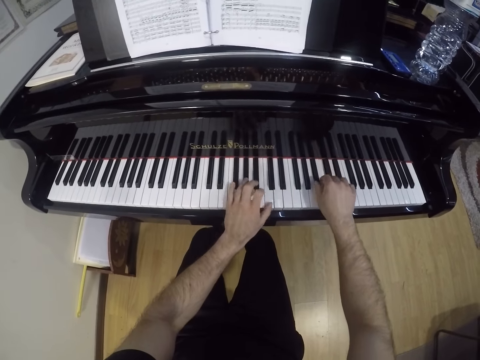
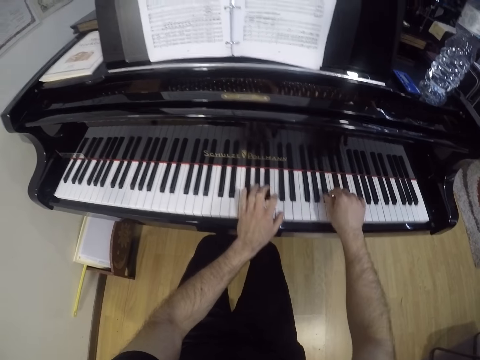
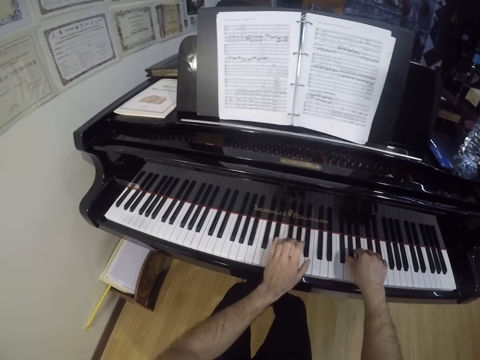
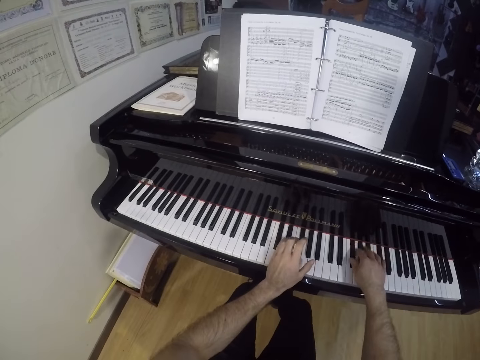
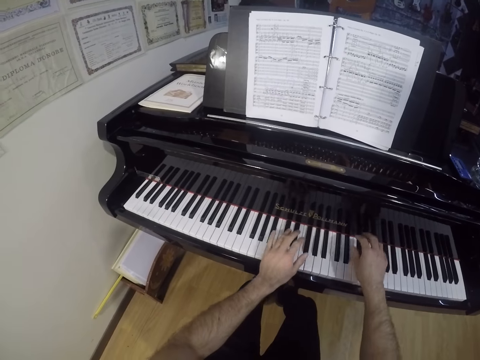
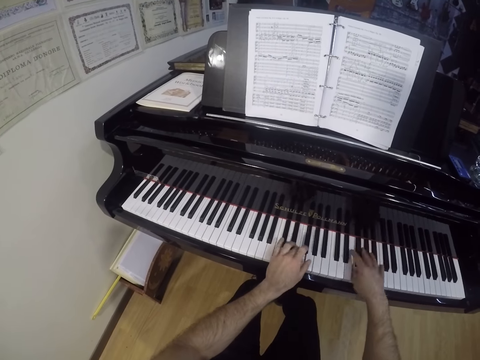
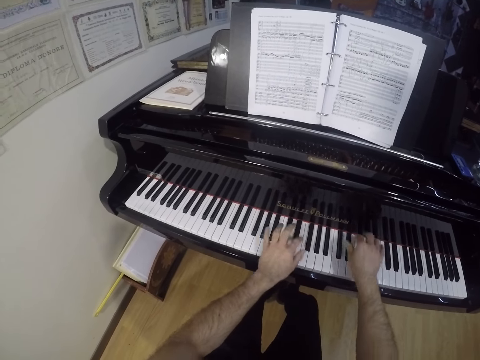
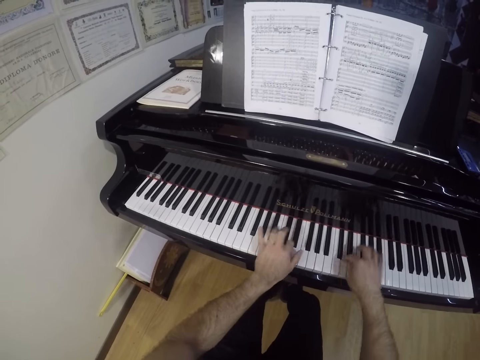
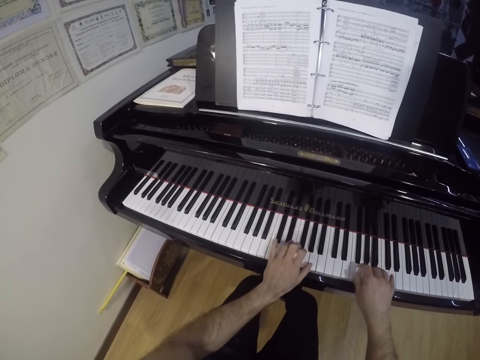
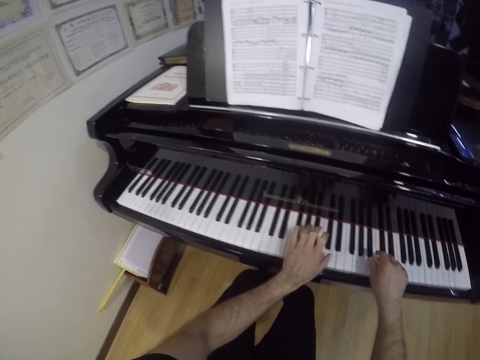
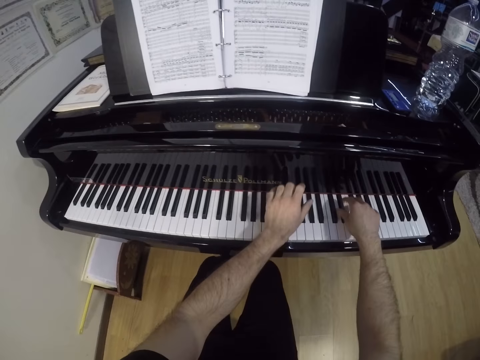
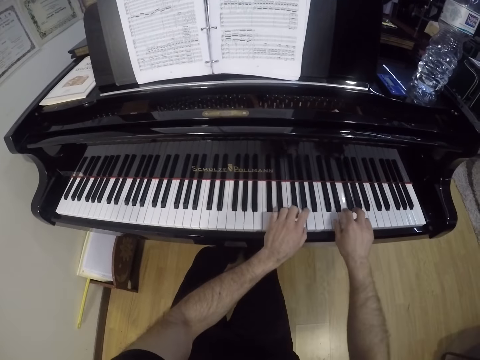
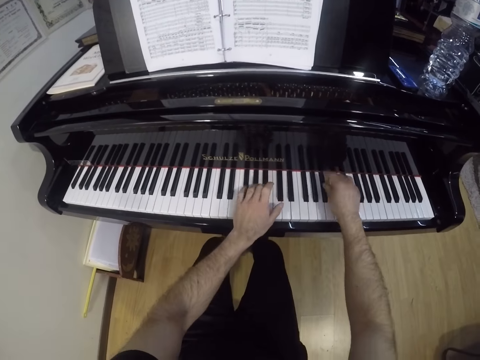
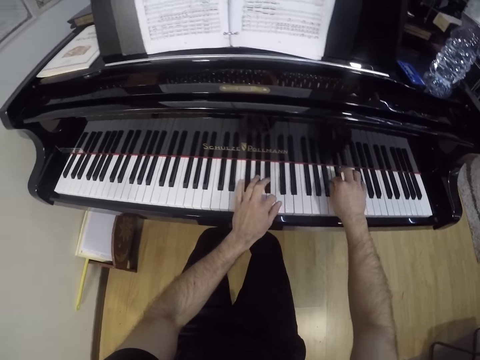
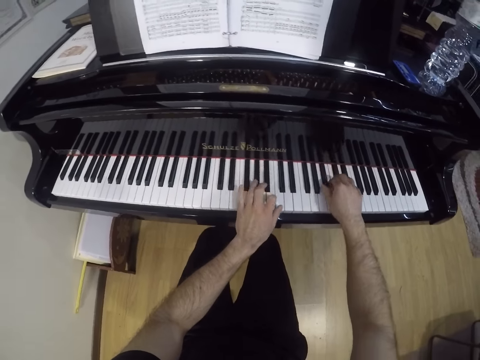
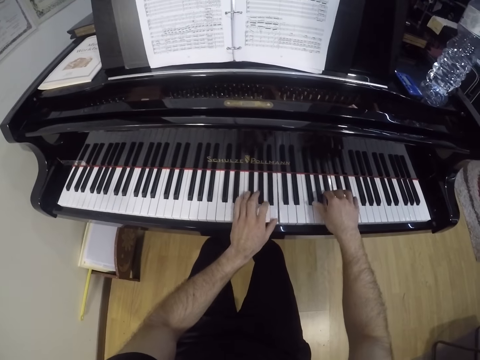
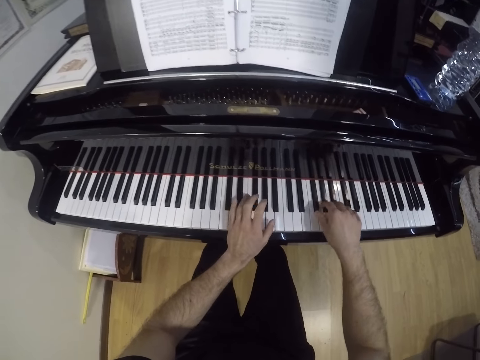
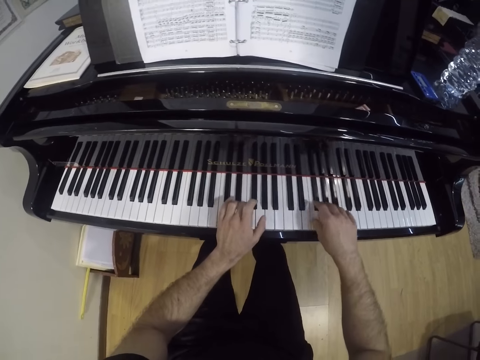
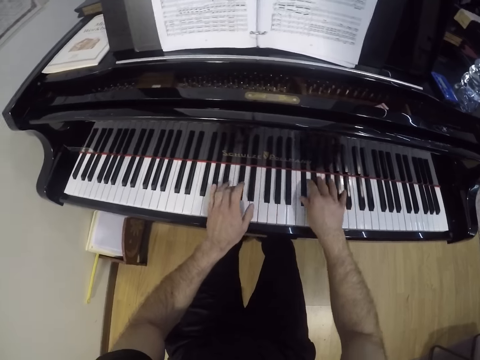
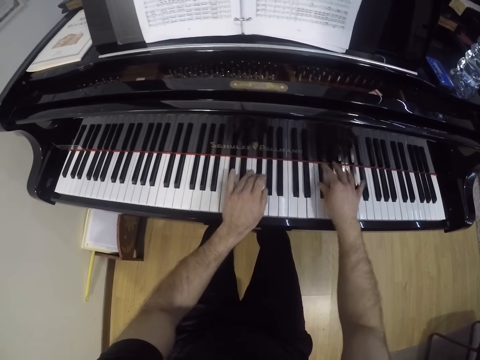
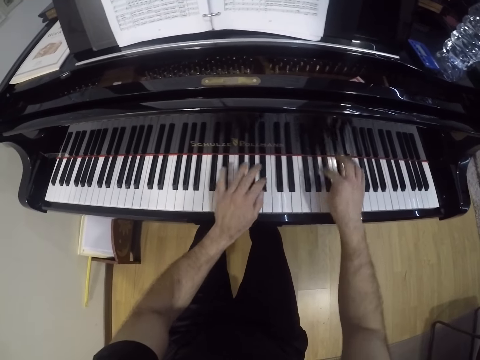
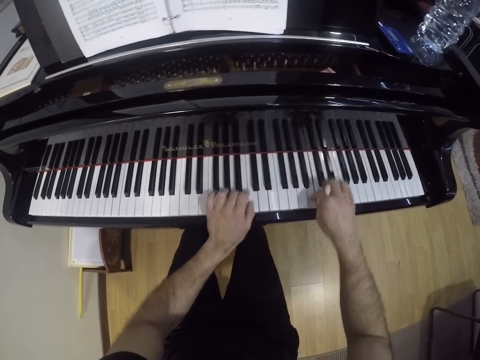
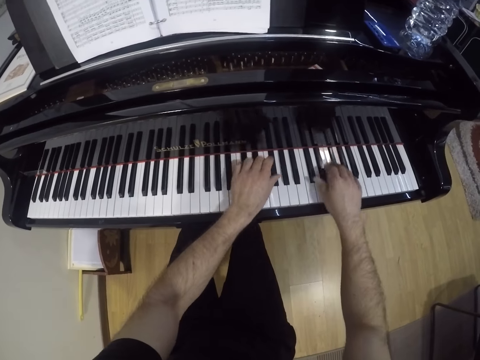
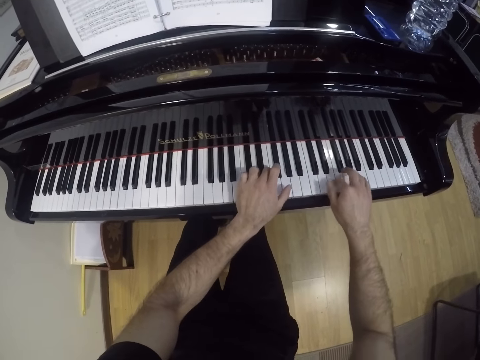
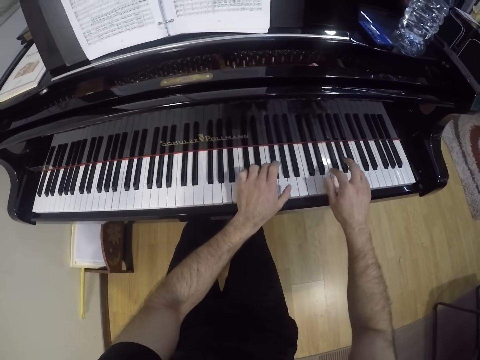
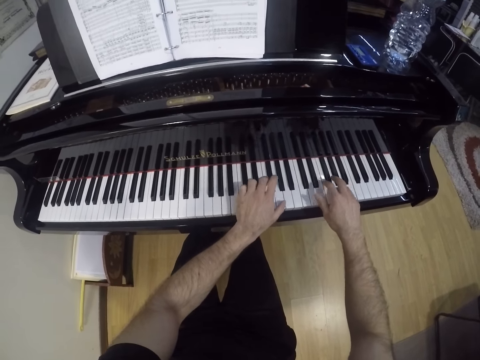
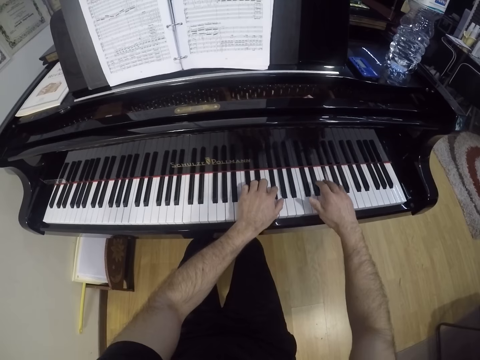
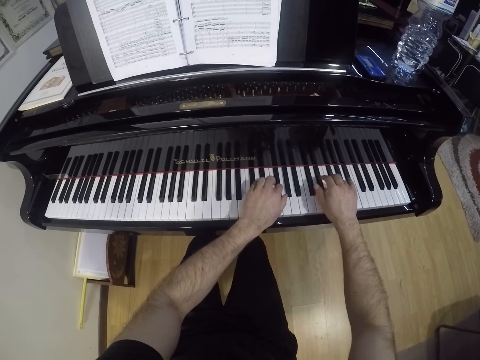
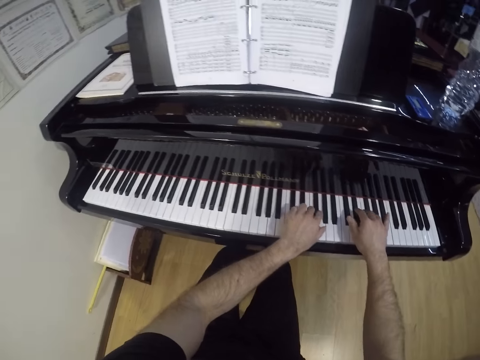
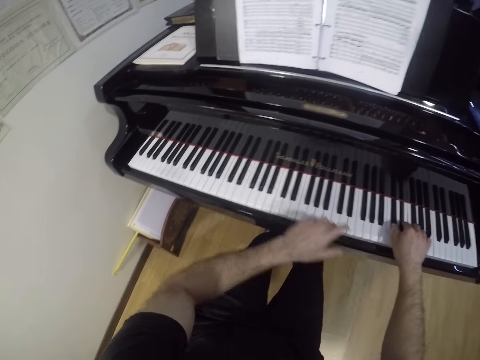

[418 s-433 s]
The camera wearer reads the notes on the book. They play the piano with both hands.

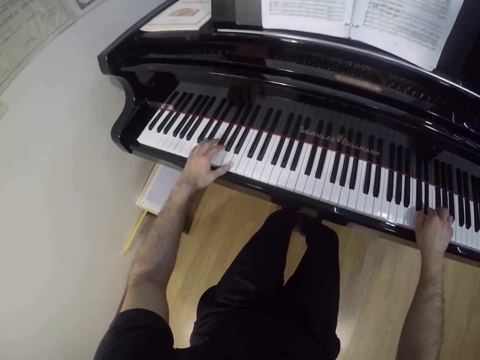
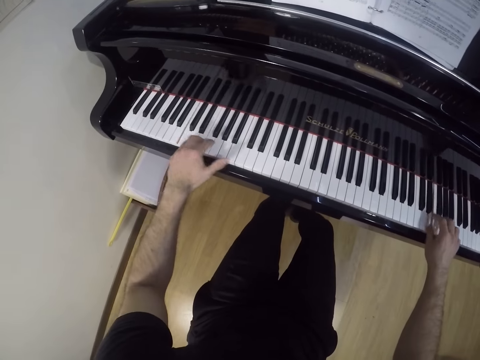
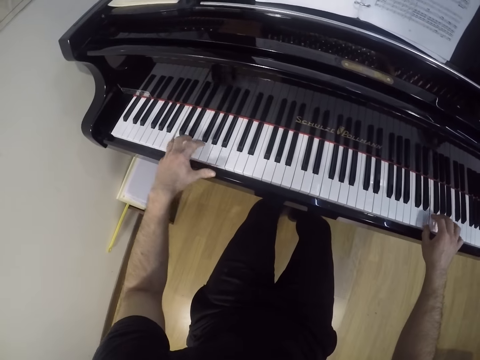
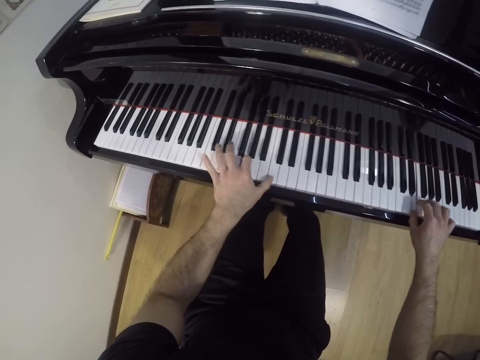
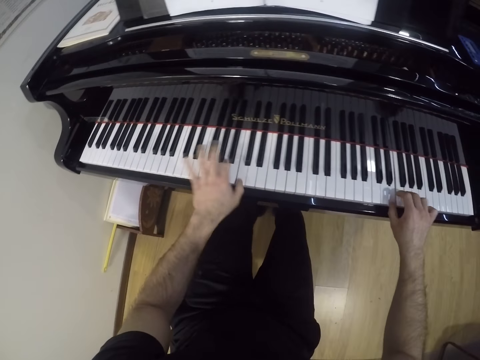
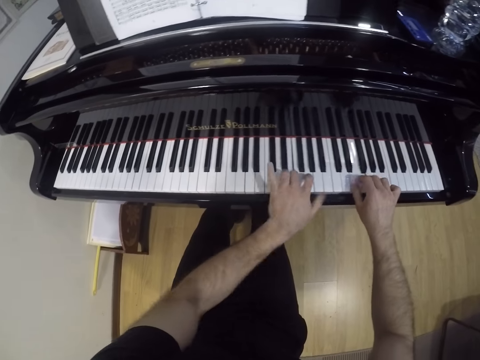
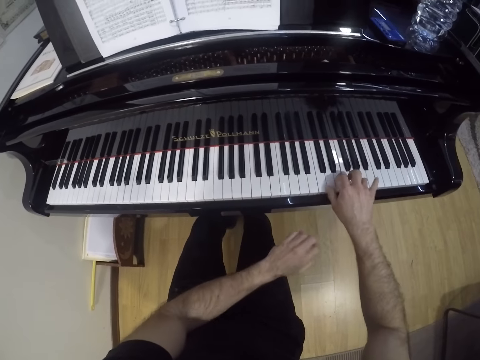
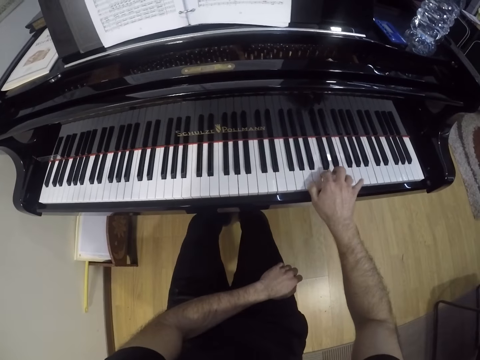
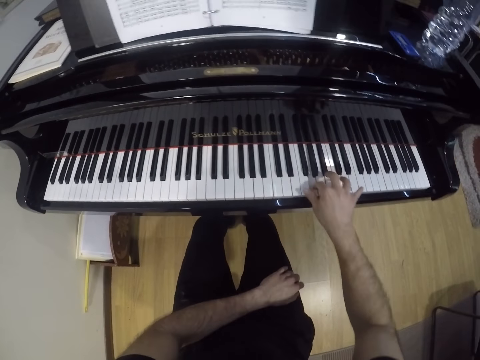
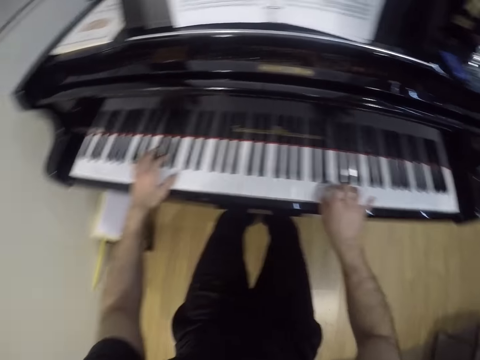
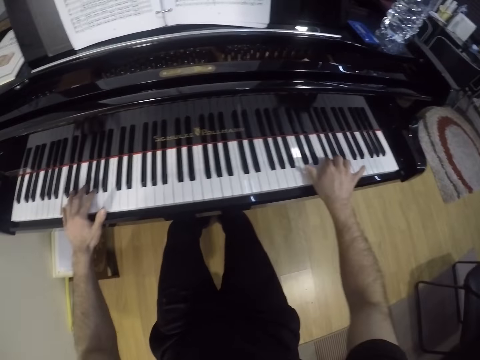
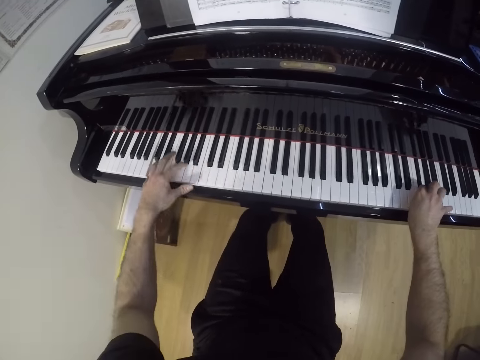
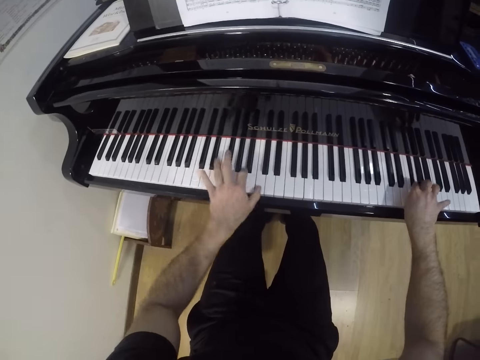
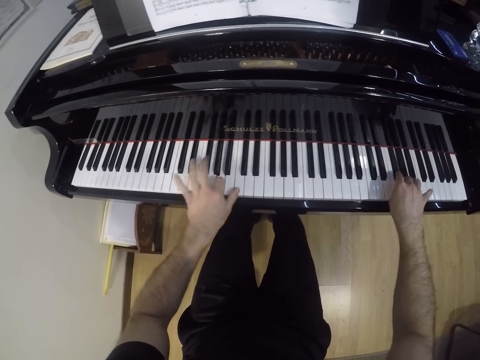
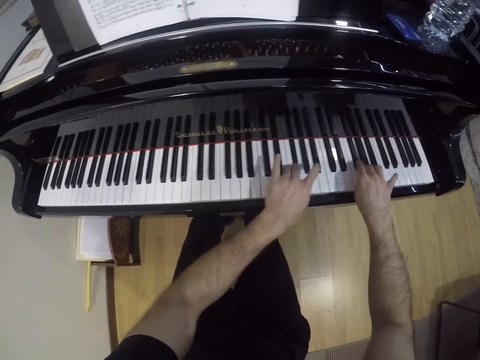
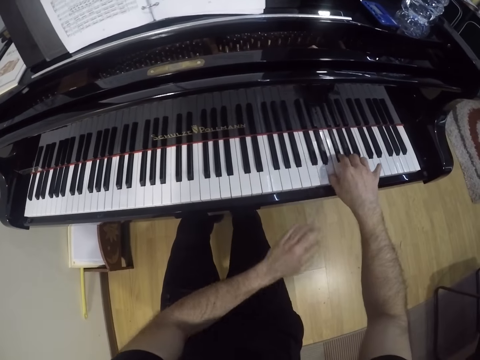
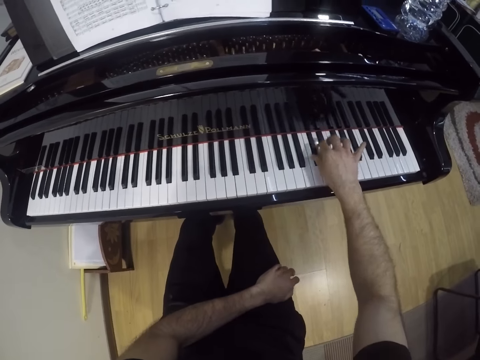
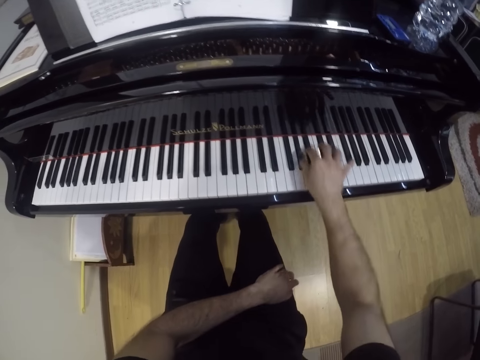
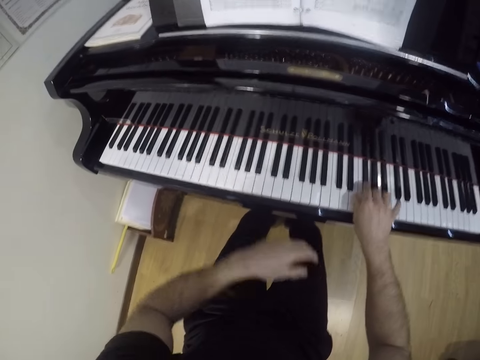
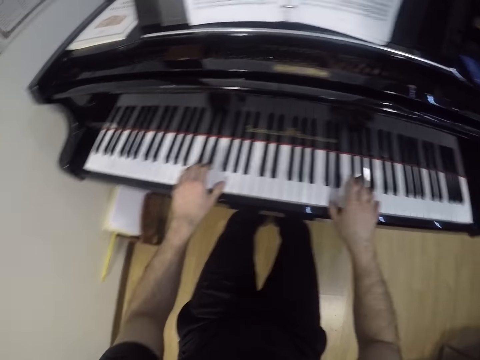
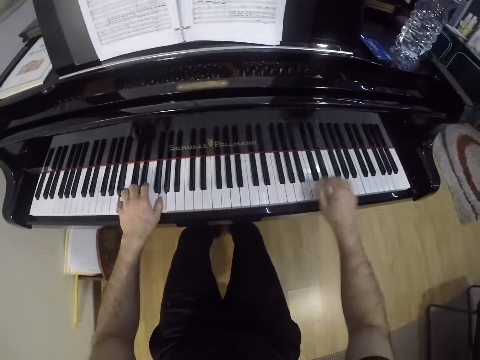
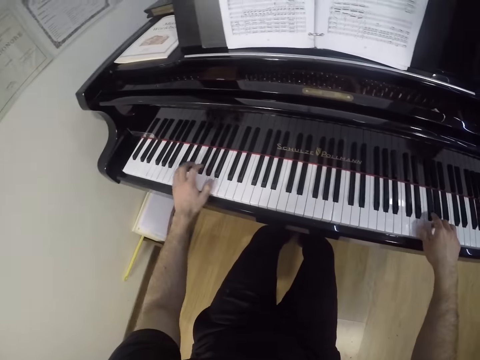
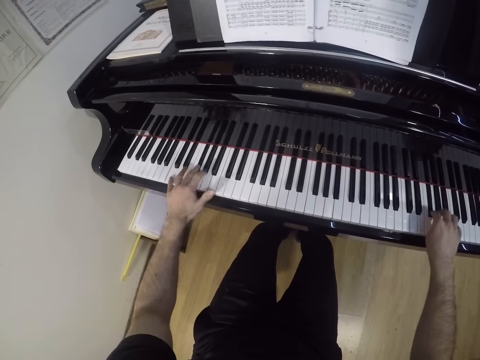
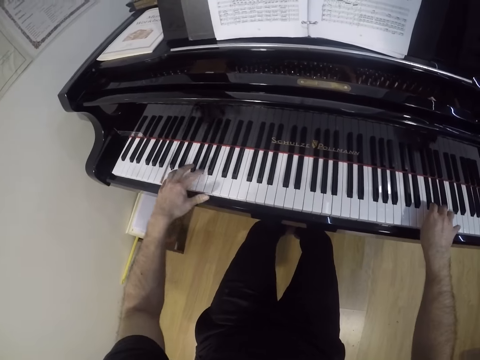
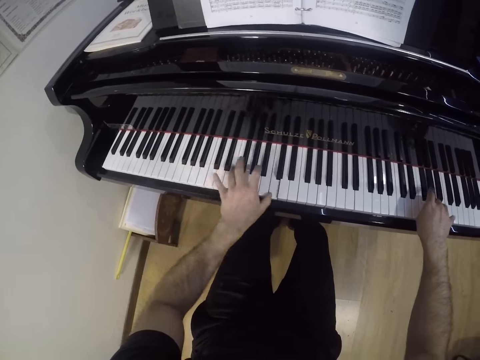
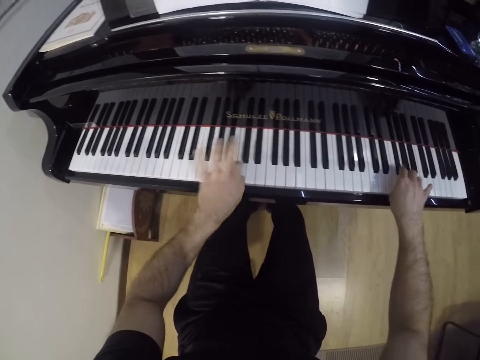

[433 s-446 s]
The camera wearer removes his left hand from the piano. He plays the piano with his right hand. He plays the piano with both hands. He removes his left hand from the piano. He plays the piano with his right hand. He plays the piano with both hands.
